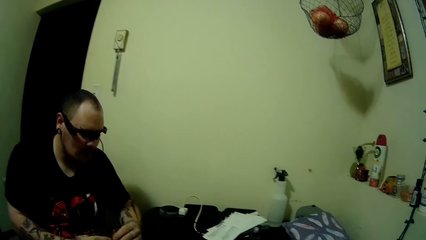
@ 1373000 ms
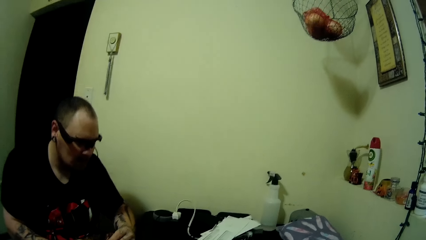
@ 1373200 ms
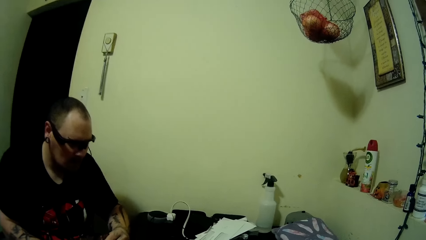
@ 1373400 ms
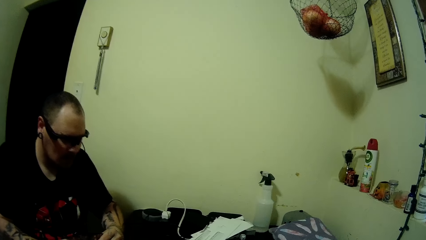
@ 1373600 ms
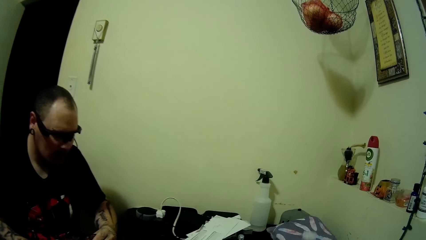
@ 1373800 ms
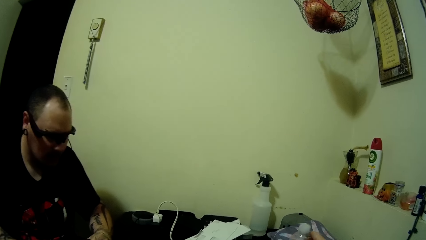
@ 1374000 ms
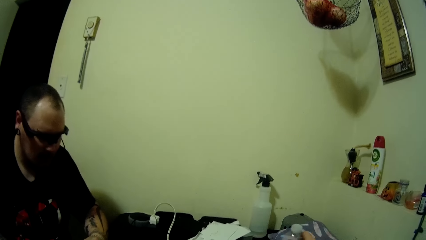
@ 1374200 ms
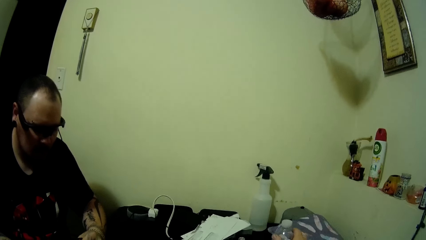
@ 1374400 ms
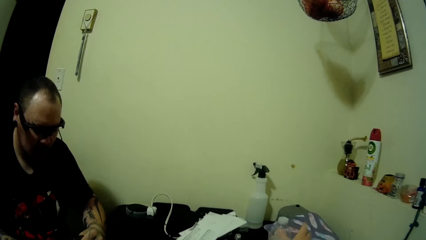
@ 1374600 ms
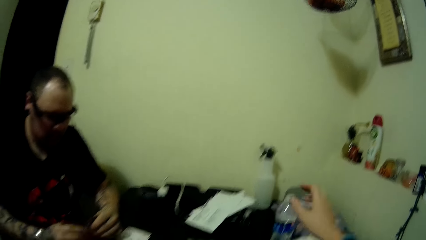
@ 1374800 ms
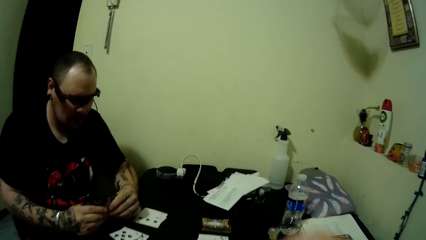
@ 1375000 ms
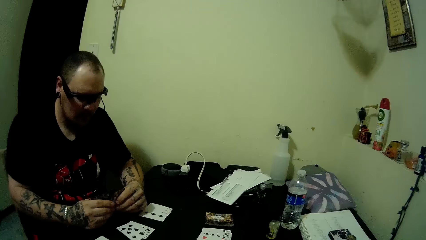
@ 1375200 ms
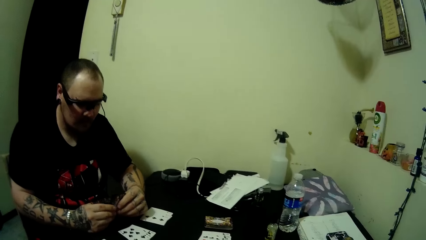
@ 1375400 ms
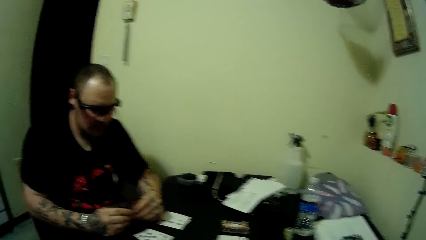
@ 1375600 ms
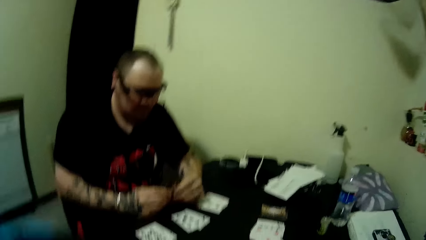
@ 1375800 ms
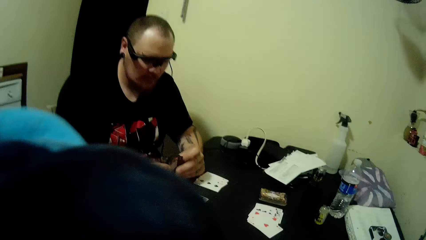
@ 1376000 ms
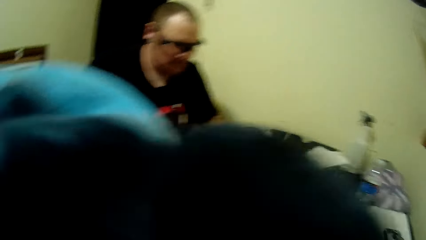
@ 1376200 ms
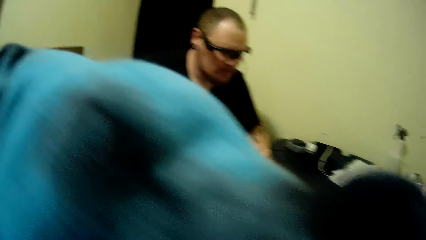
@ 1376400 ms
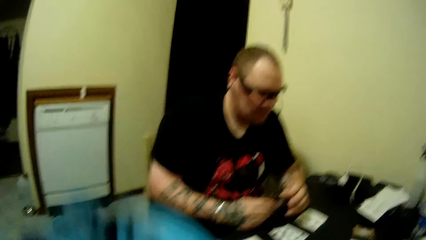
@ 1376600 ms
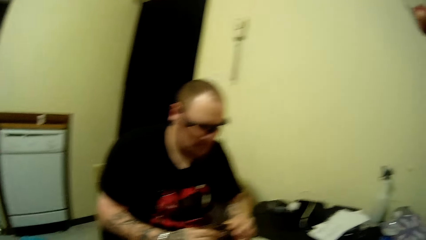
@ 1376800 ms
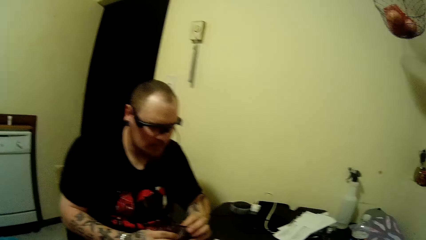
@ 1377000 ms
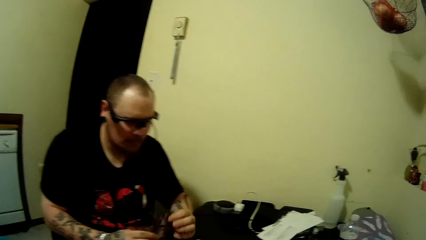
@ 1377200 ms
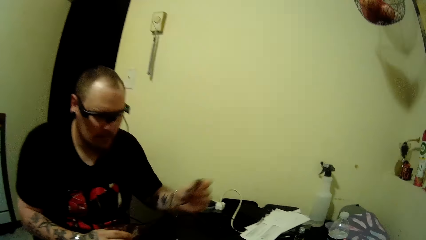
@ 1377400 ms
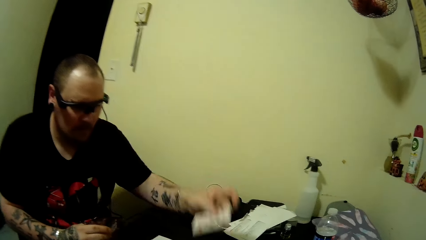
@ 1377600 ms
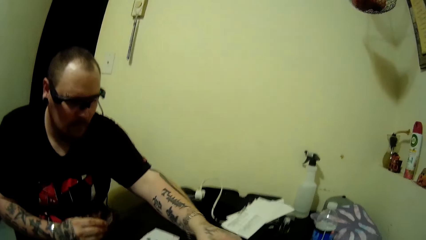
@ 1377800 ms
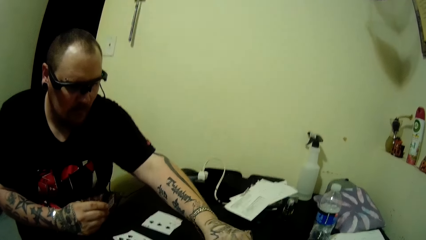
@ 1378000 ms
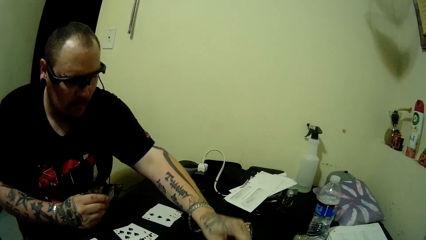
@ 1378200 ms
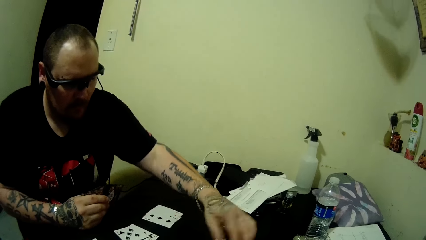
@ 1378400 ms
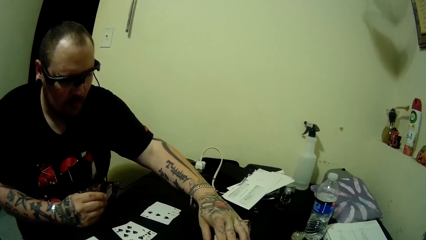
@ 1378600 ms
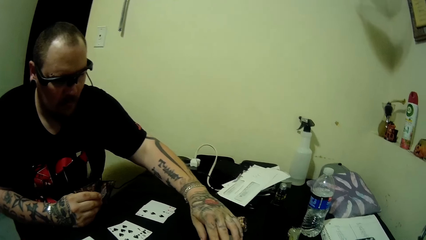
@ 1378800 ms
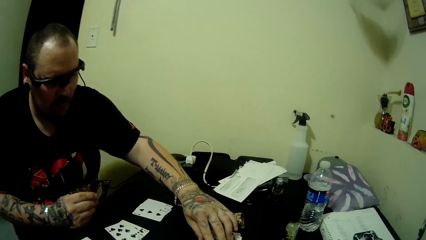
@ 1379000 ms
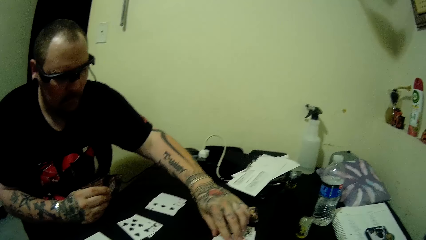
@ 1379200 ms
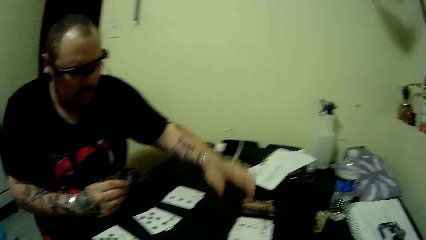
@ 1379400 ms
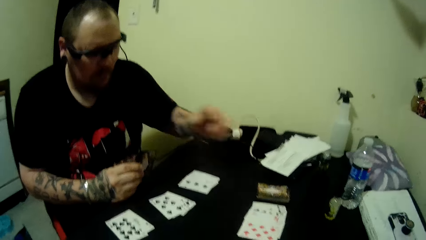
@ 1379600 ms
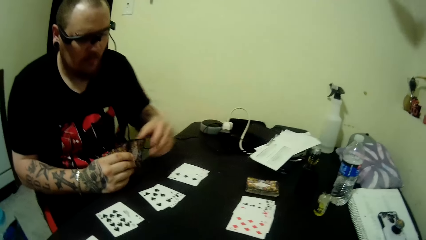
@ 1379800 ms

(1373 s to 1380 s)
The camera wearer drops the bottle of water on the table. A man plays a card.

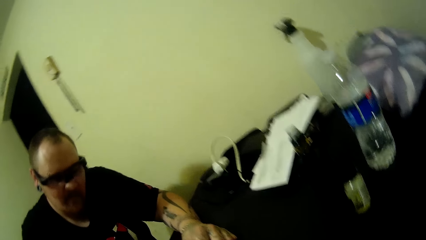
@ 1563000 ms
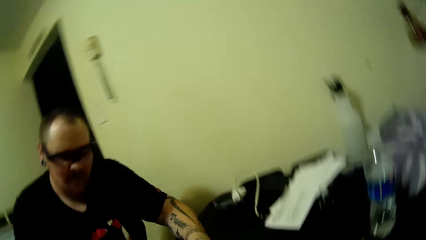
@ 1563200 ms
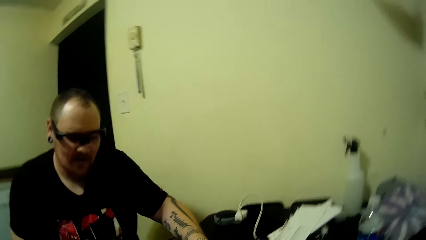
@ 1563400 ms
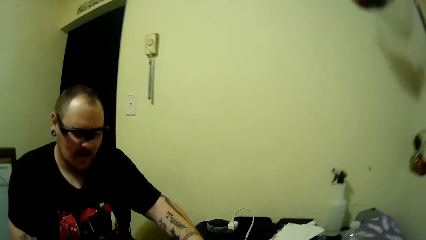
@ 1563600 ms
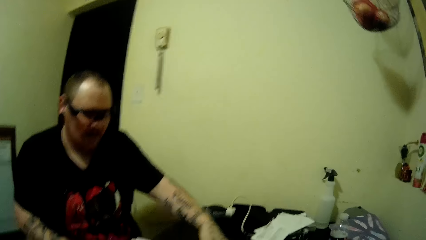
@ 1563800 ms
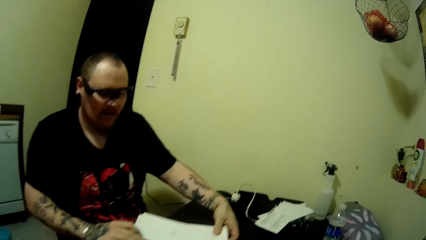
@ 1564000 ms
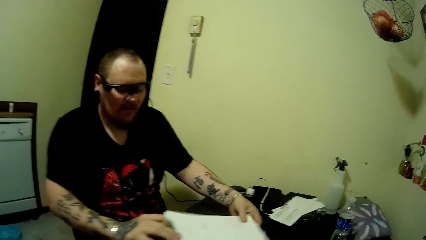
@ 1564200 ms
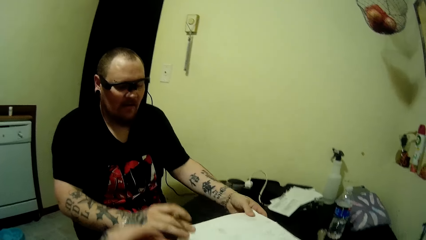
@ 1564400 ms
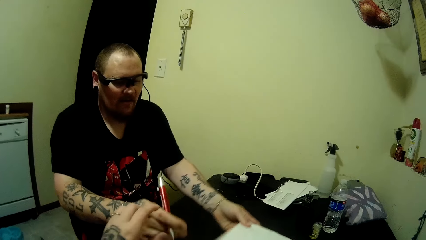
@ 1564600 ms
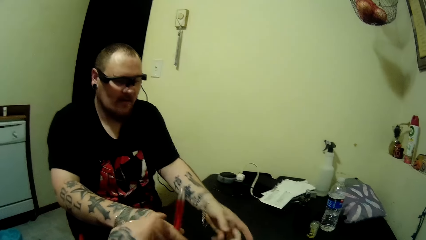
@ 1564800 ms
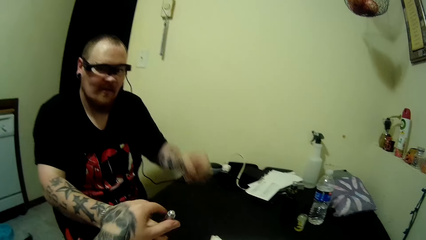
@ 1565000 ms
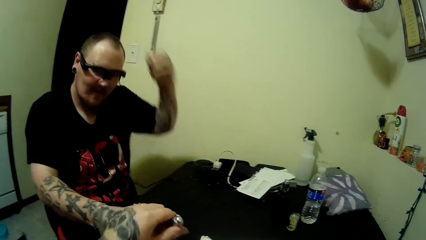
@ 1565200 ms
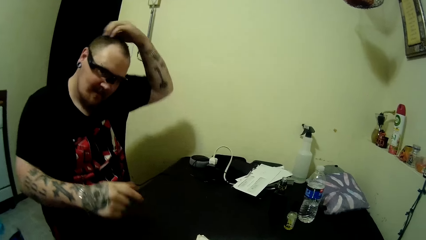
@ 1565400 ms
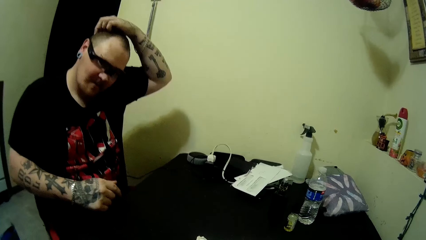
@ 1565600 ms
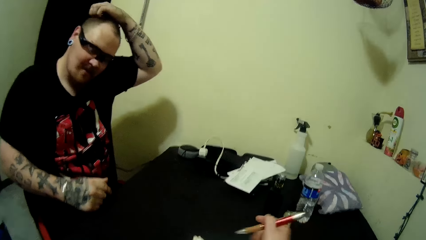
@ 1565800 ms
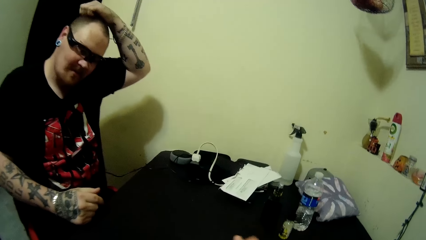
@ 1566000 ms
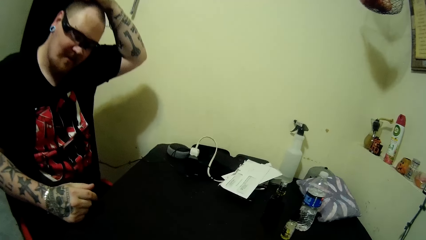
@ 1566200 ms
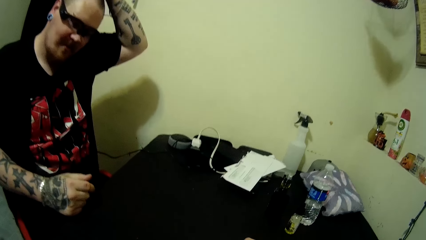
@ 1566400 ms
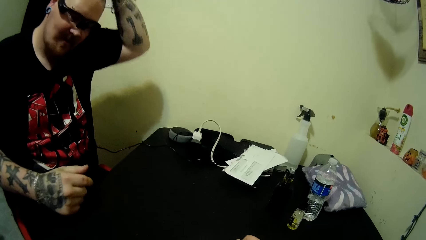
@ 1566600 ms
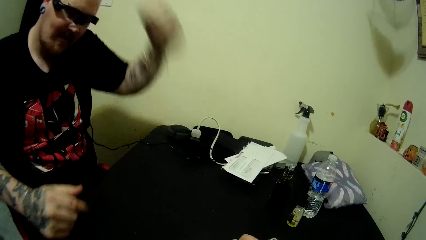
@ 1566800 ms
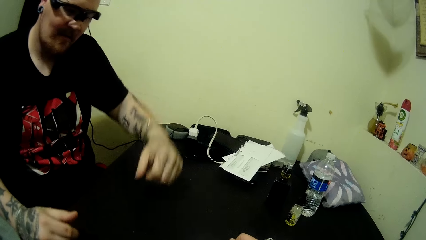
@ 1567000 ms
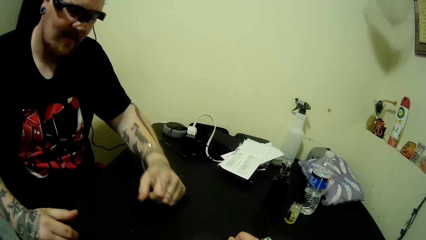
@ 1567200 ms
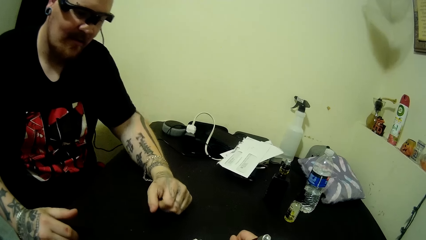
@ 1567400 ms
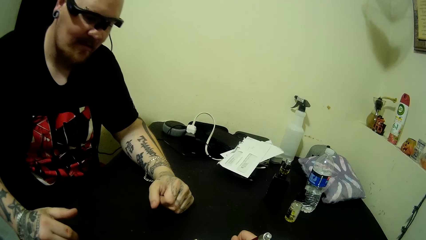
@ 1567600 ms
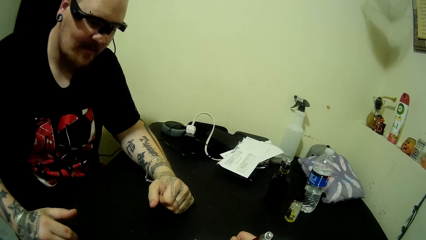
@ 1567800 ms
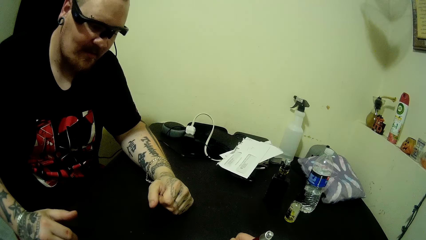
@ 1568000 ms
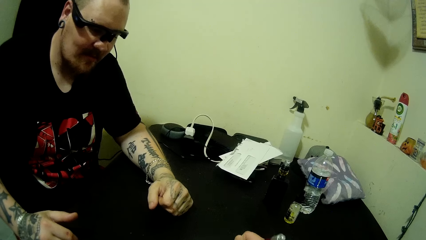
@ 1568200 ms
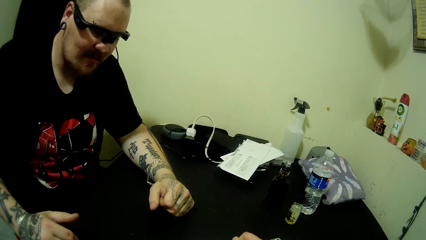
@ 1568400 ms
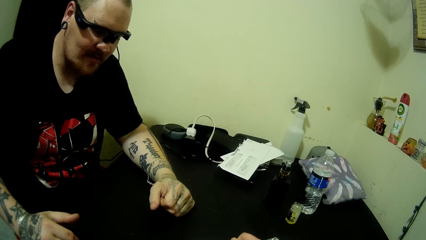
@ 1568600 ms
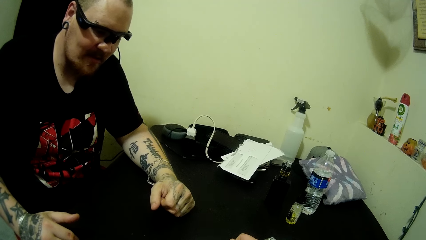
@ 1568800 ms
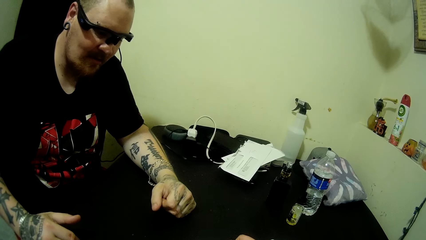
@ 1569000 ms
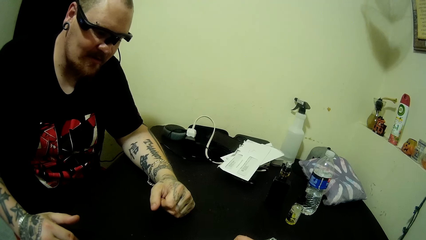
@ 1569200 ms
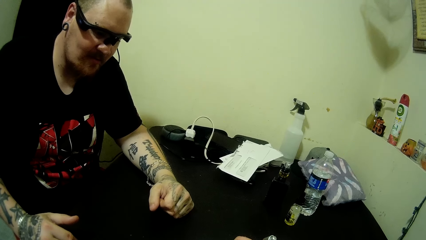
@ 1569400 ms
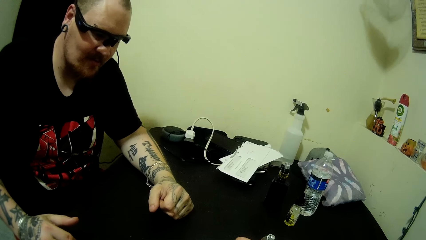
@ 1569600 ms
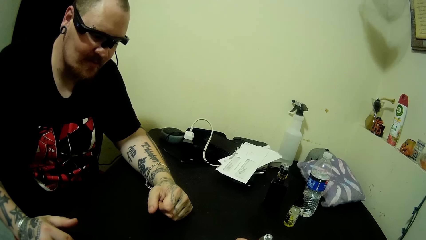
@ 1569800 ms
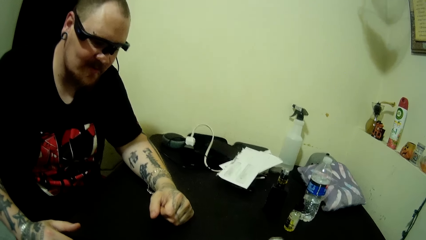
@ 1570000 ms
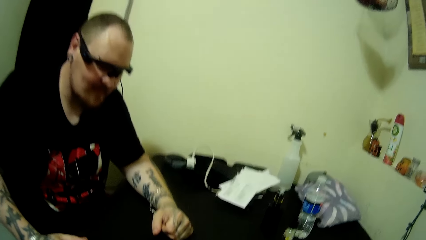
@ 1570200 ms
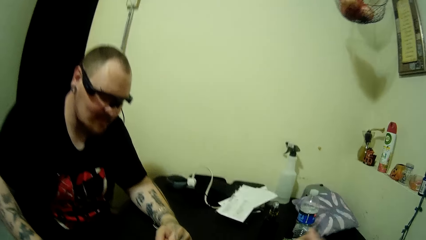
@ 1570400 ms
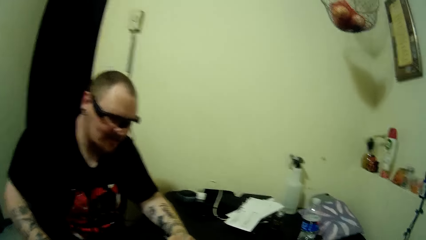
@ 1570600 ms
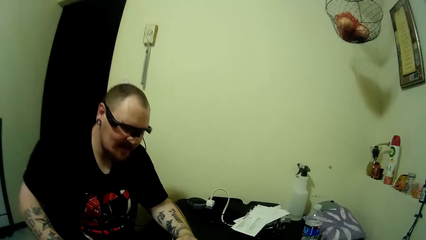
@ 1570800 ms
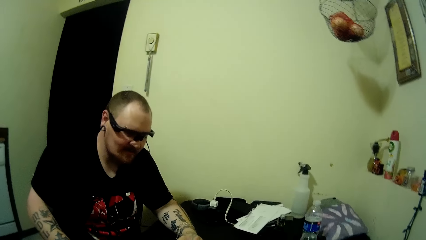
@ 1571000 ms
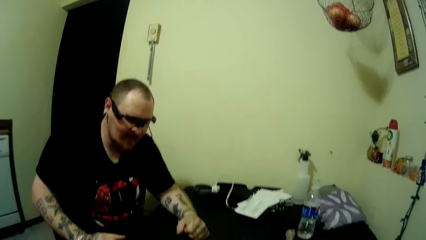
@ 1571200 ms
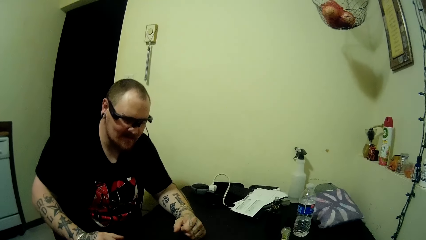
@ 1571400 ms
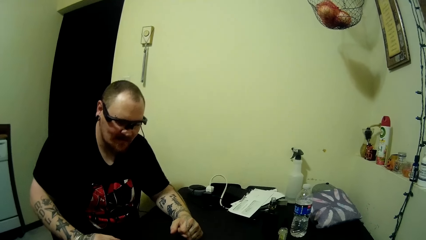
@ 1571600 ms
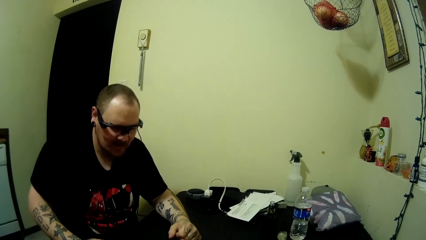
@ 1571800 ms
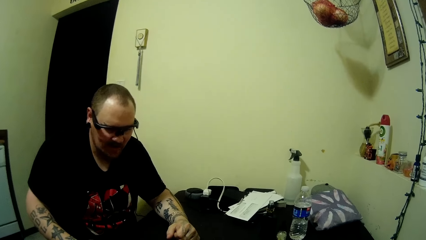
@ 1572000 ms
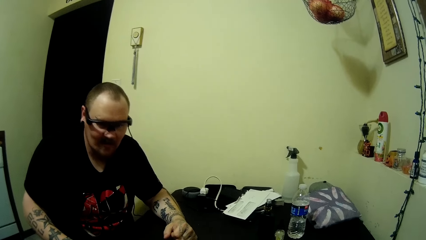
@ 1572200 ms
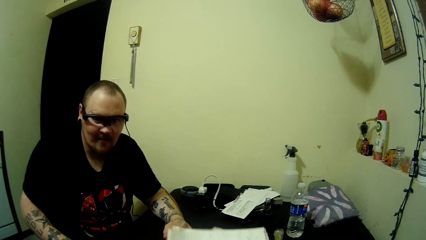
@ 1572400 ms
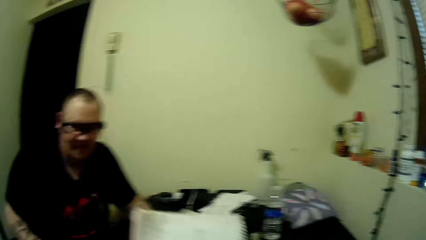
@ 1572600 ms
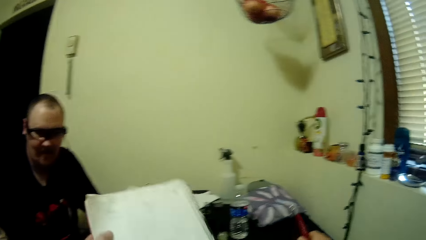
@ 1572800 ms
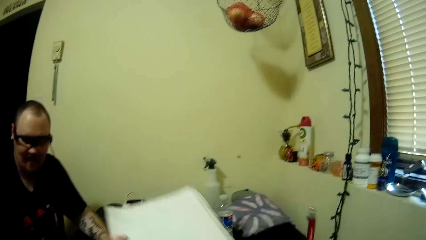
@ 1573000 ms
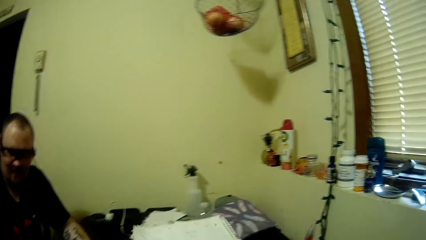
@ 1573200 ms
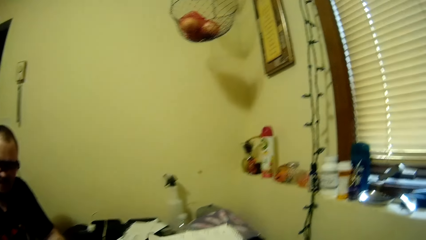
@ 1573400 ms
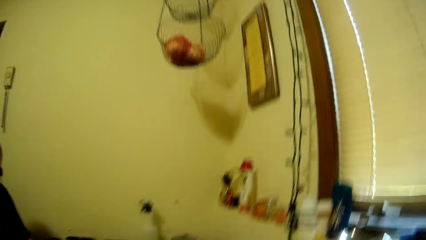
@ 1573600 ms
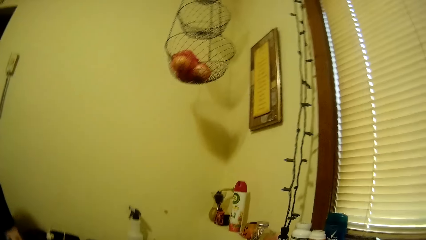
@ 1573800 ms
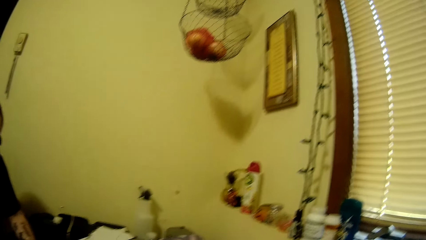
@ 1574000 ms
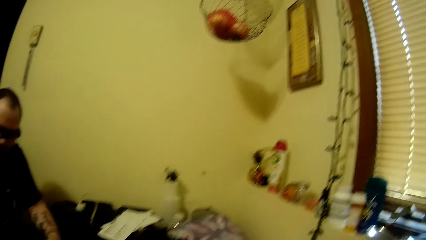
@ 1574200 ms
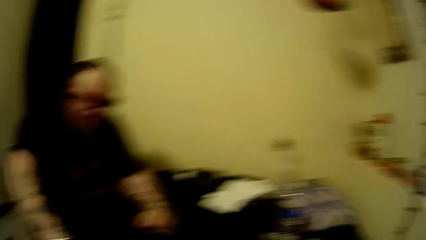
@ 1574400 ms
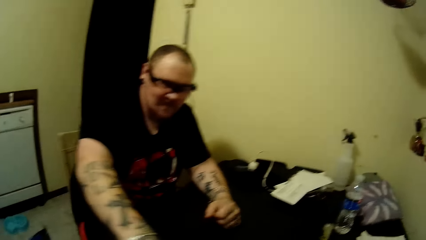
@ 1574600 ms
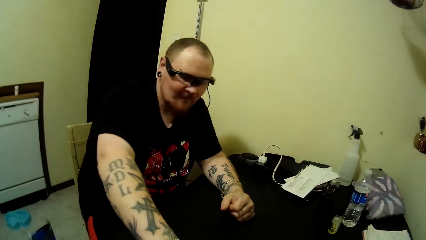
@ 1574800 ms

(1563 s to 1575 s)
A man gives the book to the camera wearer. The camera wearer collects the biro from the man. The man touches his head. He puts down his hand. The camera wearer draws on the book. They write in the book. They lift the book up.
